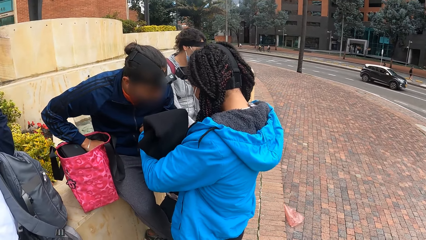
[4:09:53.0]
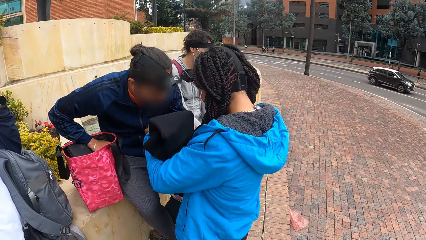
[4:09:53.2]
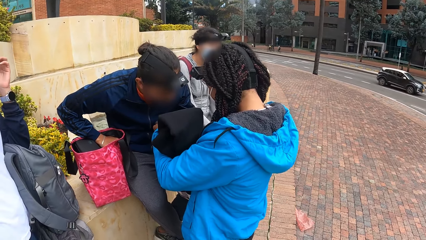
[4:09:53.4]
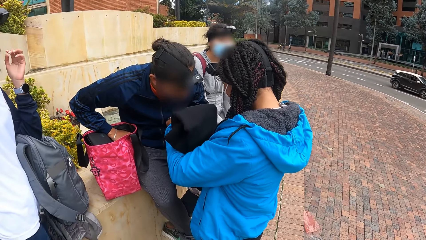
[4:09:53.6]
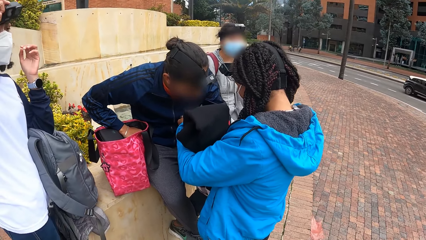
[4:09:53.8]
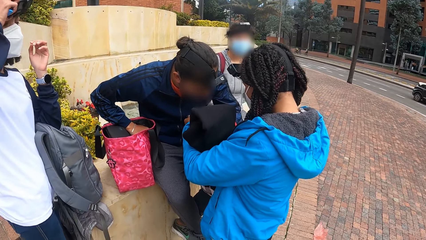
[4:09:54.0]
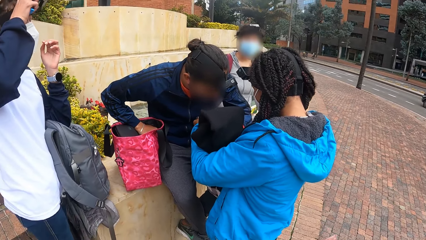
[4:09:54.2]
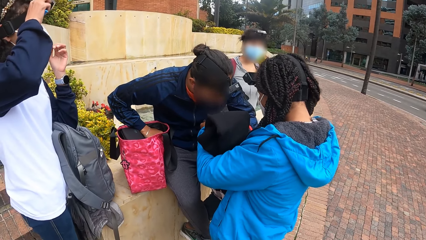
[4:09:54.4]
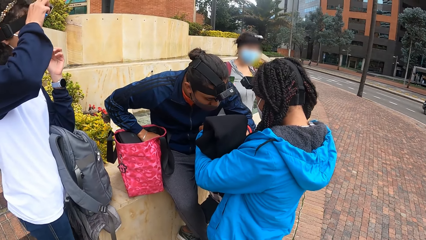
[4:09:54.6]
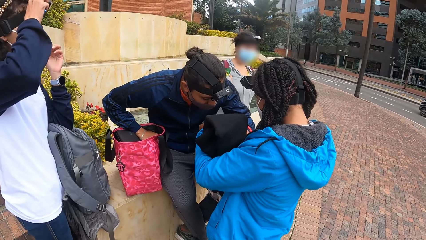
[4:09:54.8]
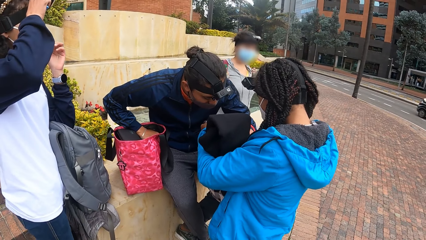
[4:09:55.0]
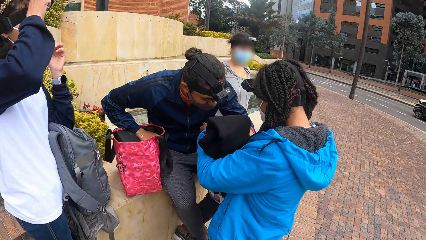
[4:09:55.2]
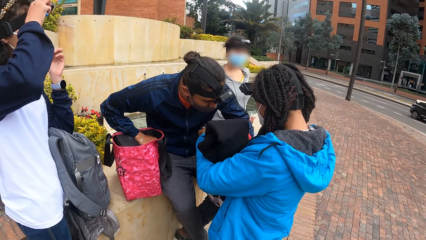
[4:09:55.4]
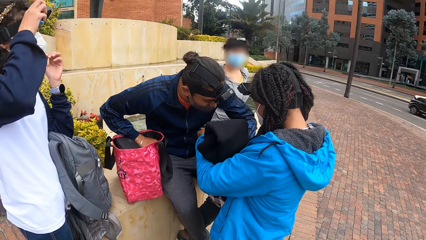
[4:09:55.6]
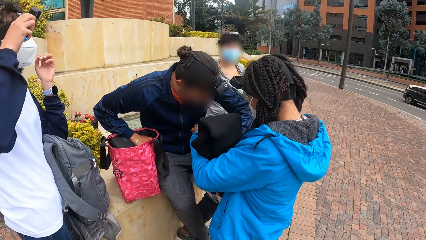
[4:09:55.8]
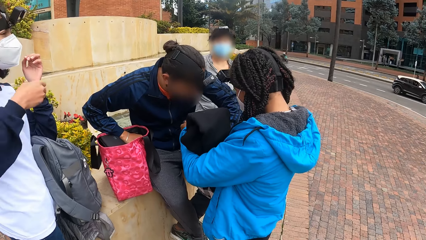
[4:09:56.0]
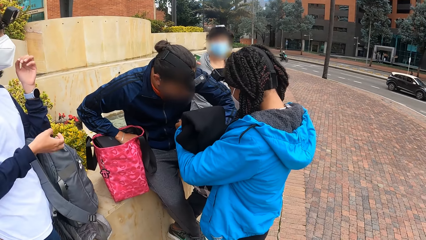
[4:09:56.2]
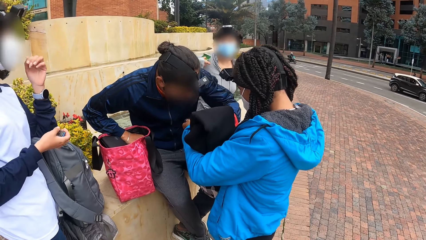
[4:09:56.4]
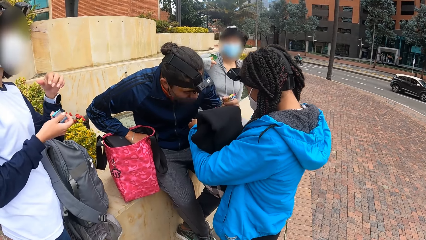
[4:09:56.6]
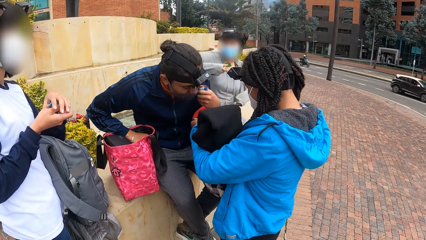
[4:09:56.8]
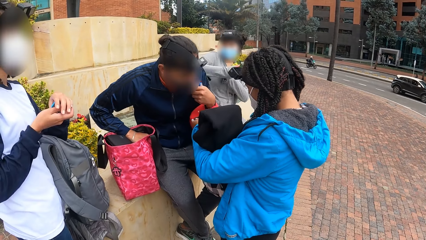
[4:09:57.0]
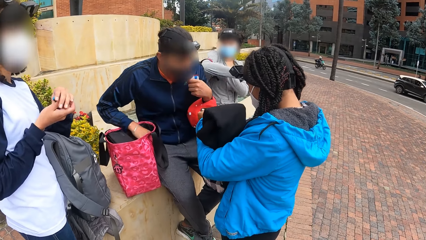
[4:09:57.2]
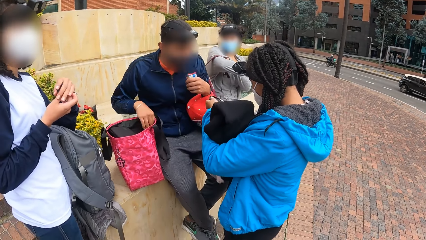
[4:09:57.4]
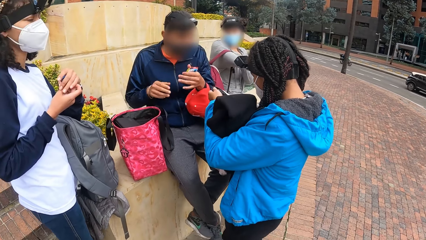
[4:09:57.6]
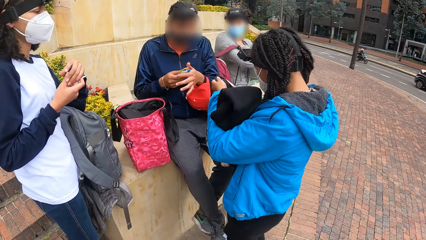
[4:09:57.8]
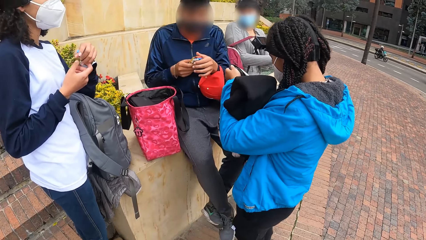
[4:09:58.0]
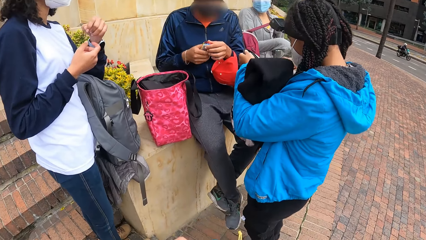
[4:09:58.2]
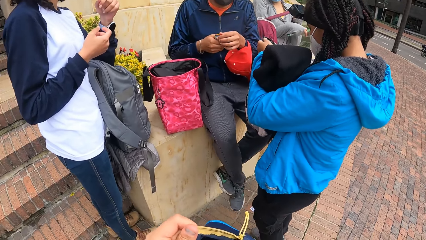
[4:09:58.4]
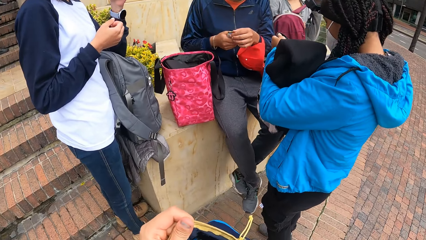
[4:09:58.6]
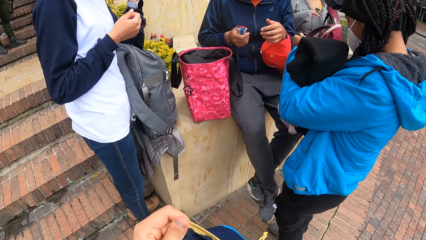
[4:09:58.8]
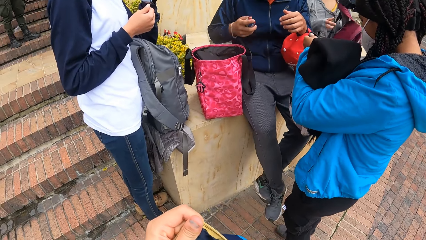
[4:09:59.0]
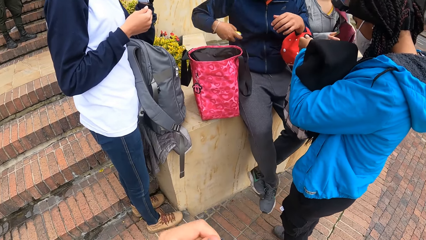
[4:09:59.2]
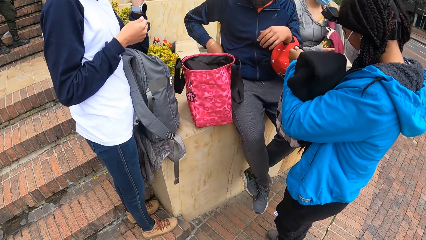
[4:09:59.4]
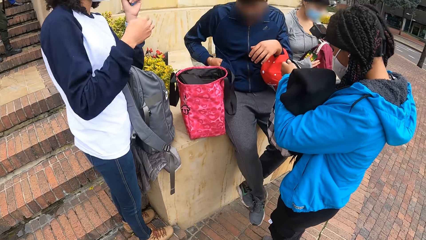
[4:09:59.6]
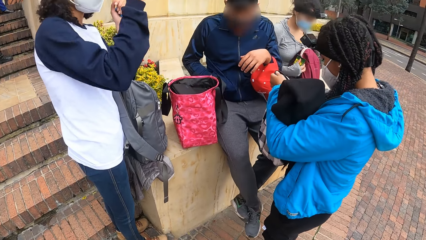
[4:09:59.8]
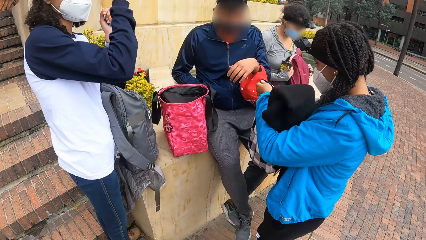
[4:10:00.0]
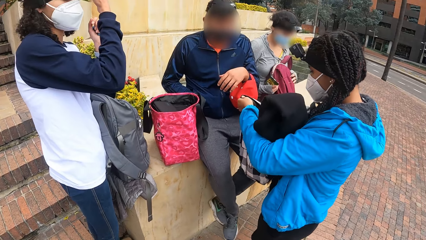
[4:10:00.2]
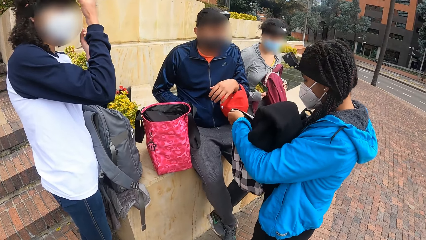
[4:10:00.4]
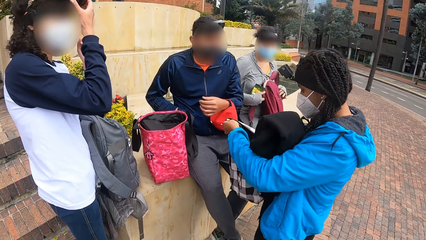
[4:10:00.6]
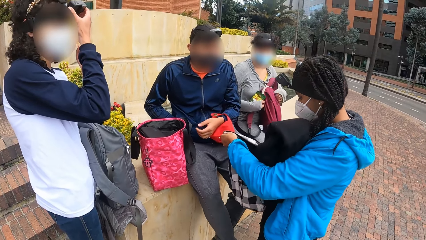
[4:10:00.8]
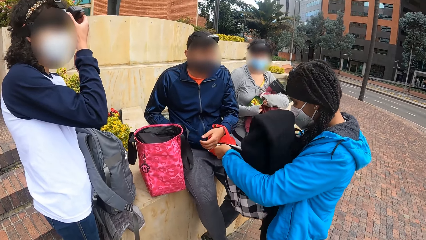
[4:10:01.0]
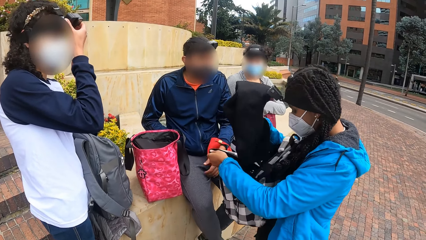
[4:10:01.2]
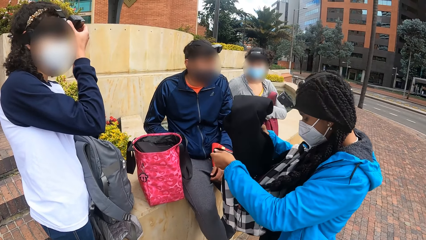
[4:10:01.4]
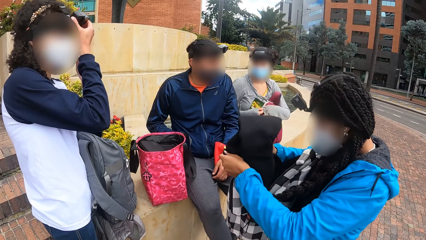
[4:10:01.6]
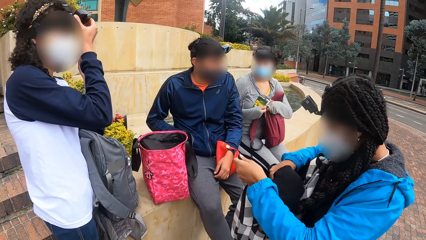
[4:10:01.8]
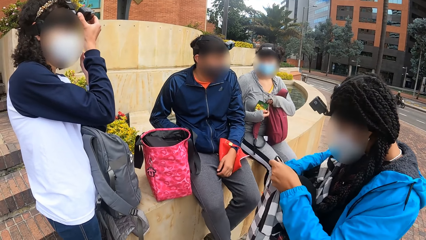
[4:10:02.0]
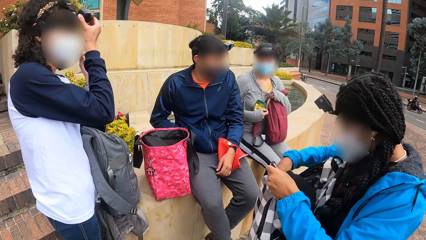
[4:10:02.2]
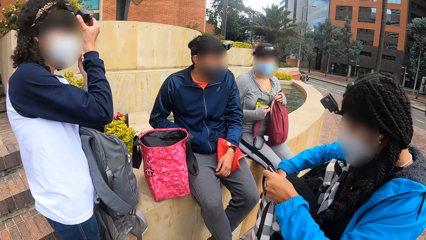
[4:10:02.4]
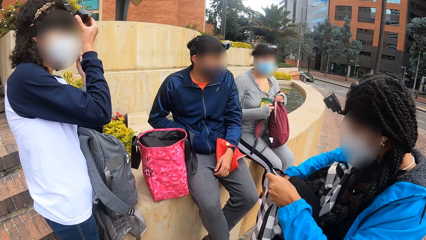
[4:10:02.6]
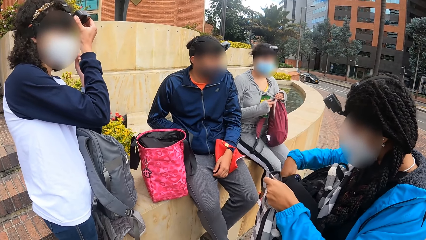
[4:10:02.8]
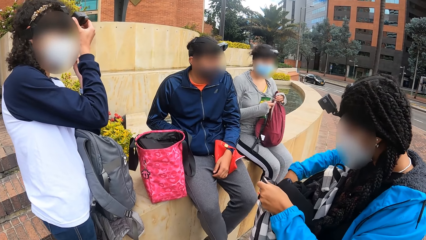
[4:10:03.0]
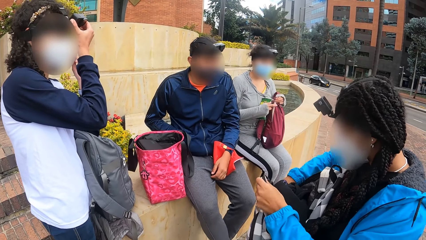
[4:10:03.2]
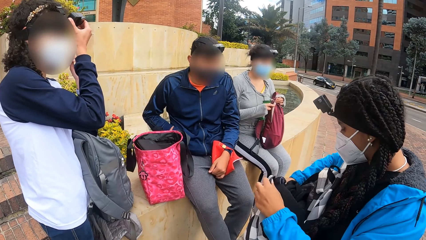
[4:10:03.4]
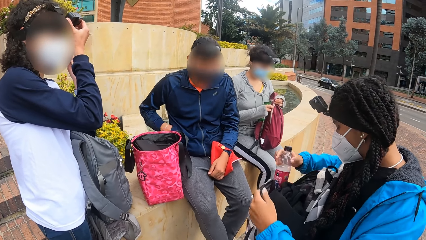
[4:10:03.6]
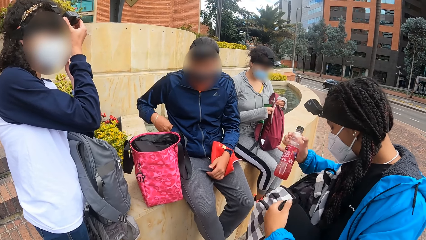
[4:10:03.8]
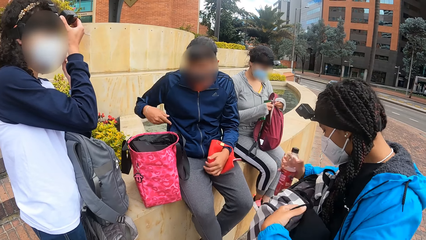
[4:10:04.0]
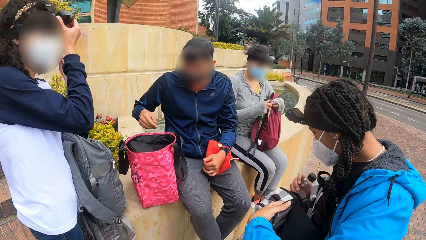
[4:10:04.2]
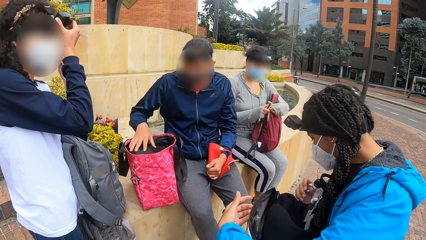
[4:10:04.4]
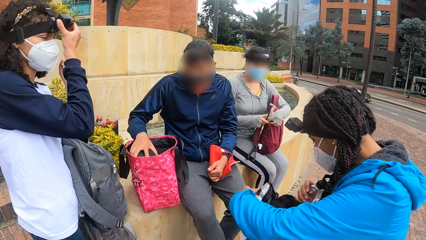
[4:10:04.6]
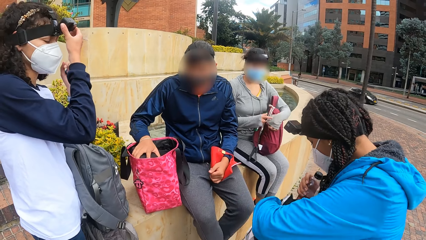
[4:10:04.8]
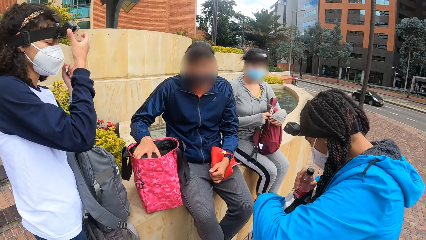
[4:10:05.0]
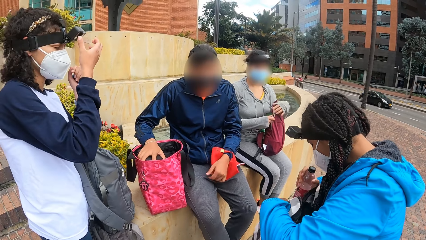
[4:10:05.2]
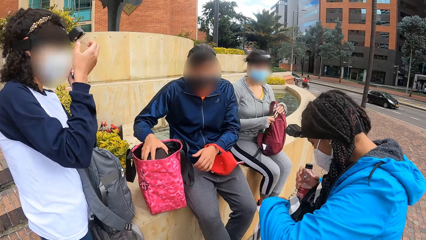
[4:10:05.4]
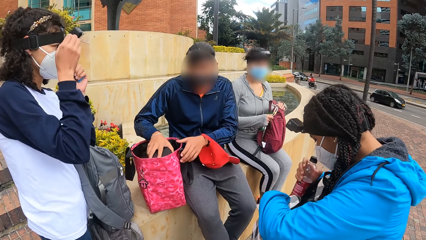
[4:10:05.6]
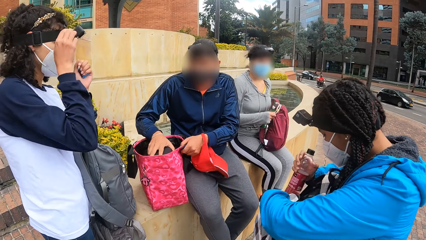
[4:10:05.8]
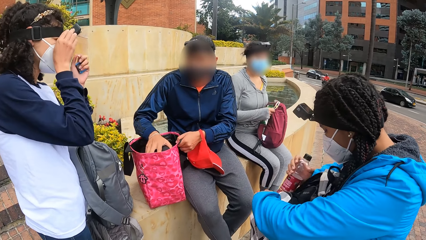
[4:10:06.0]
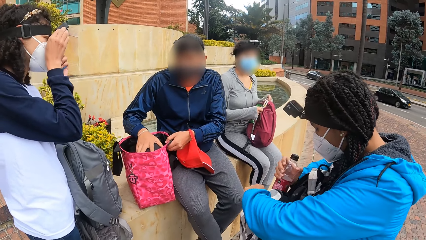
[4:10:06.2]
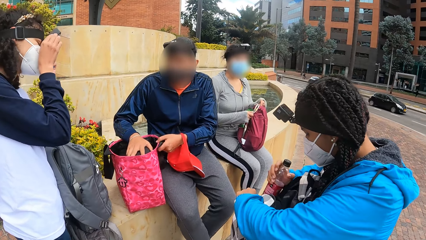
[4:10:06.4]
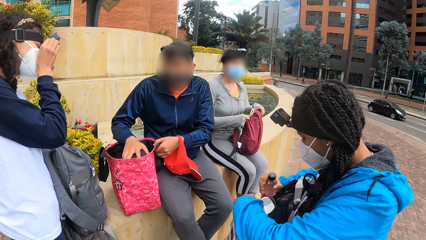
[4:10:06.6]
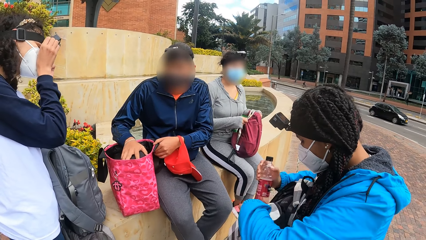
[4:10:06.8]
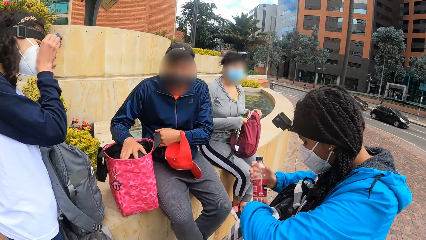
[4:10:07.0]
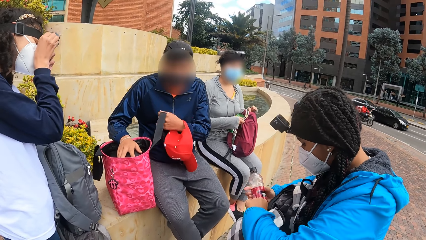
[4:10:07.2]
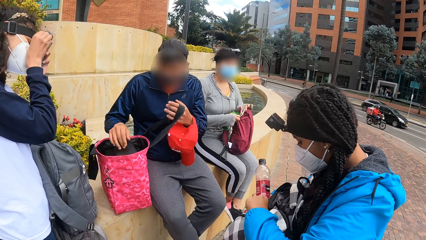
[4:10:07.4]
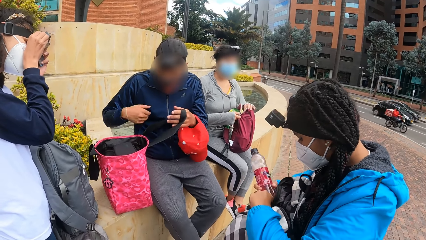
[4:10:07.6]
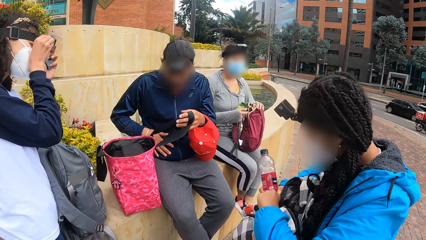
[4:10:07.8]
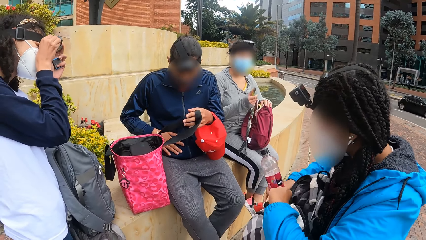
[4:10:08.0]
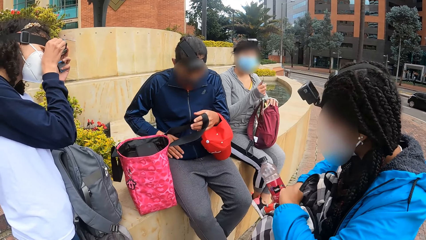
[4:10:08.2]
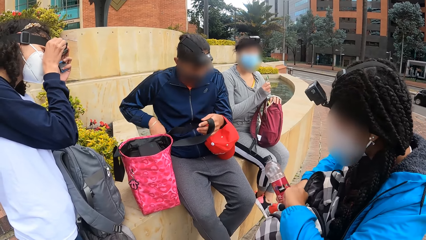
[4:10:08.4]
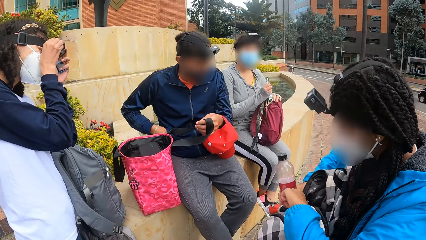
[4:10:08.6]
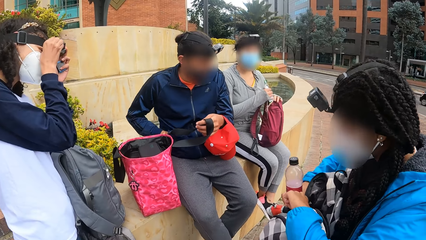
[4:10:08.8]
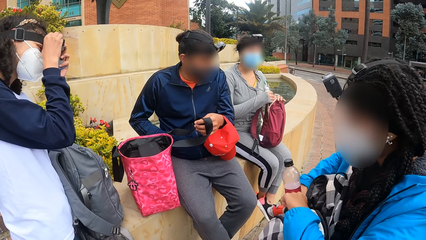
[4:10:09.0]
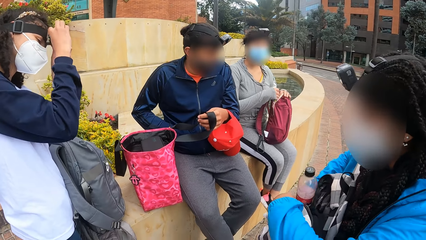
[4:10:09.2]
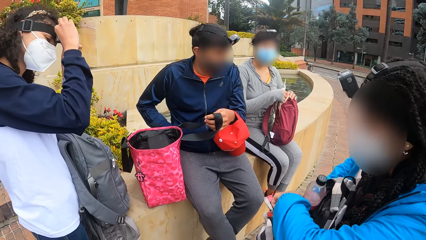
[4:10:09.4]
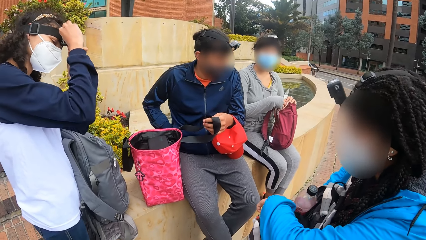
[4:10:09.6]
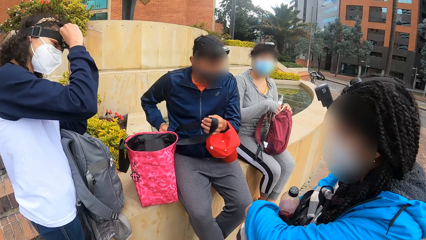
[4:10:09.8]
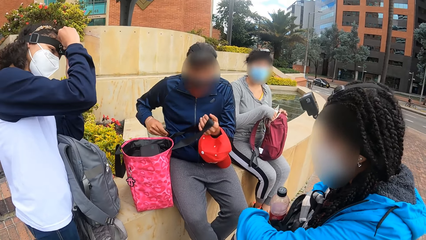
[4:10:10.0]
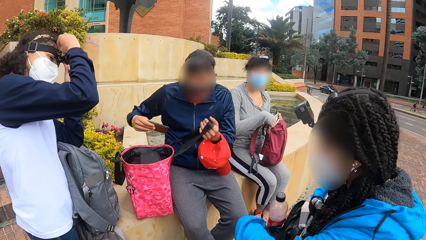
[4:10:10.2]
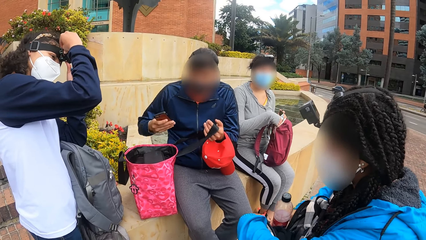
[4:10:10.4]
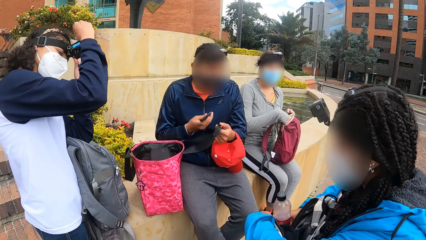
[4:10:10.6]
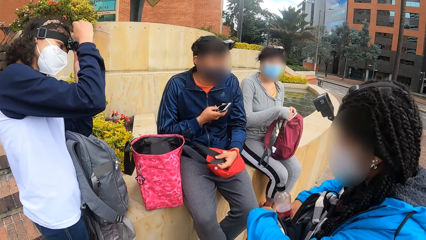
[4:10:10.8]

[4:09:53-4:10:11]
A woman touches a camera on her head with her right hand. Another woman removes a bag on her back with both hands. The first woman holds a battery in her right hand. A man removes a biscuit from a bag on a third woman with his left hand. The first woman passes the battery from her right hand to her left hand. The man passes the biscuit from his left hand to his right hand and places the biscuit in his right hand in a pocket. The first woman touches the camera on her head with her right hand. The third woman picks up a sweater on her left hand with her right hand and places the sweater in her right hand in the bag. The second woman opens a red bag on her lap with her right hand. The third woman picks up a bottle of soda from the bag with her right hand and places the bottle of soda in her right hand in the bag. The man adjusts the pouch in the bag on the block retaining wall with his right hand. He holds the hand of the bag on the block retaining wall with his left hand. The first woman removes a battery from the camera on her head with both hands. The second woman places a book in her right hand in the bag on her lap. The third woman puts the bottle in the bag. The man picks up a phone from the pocket with his right hand.
